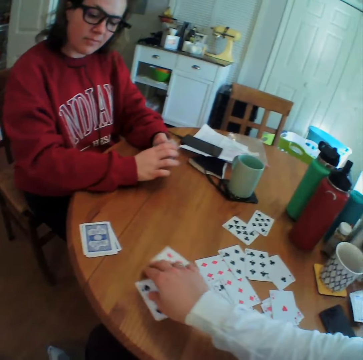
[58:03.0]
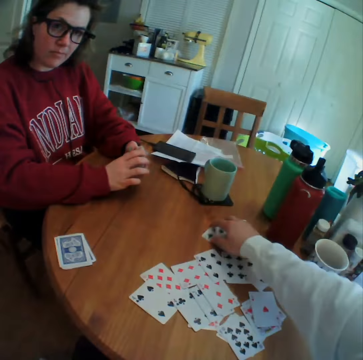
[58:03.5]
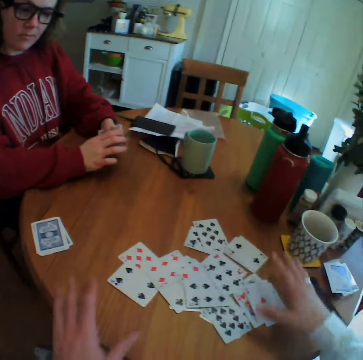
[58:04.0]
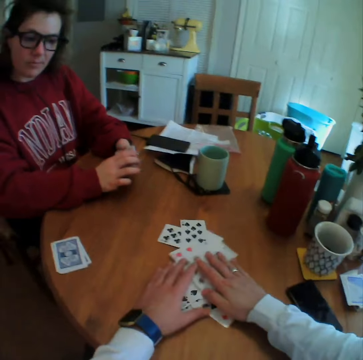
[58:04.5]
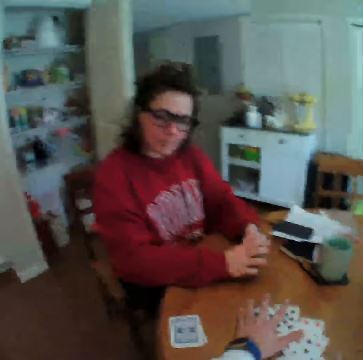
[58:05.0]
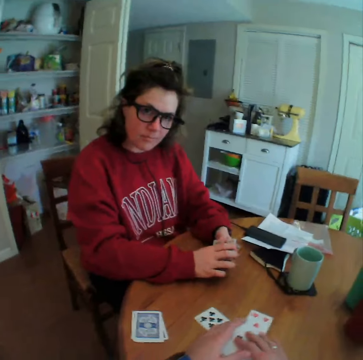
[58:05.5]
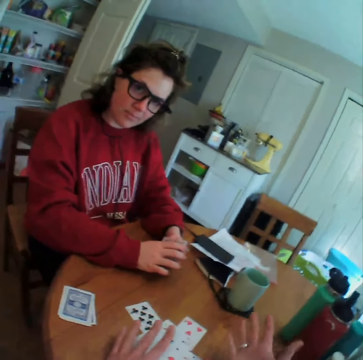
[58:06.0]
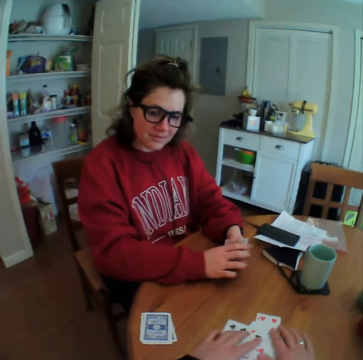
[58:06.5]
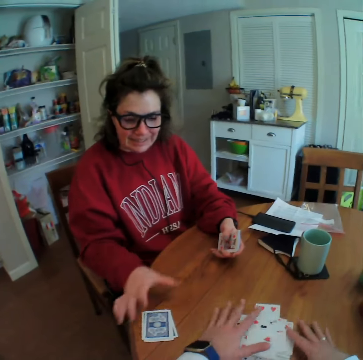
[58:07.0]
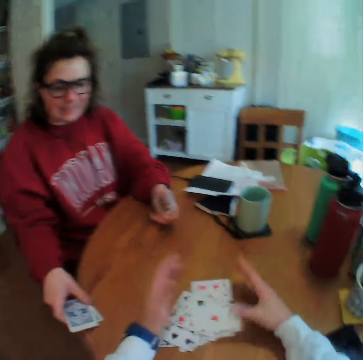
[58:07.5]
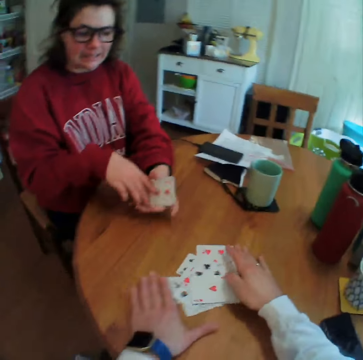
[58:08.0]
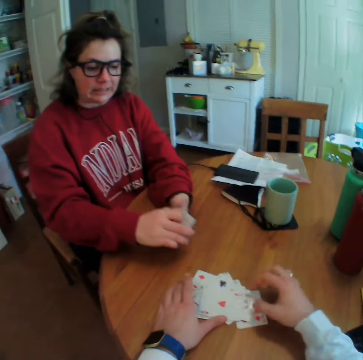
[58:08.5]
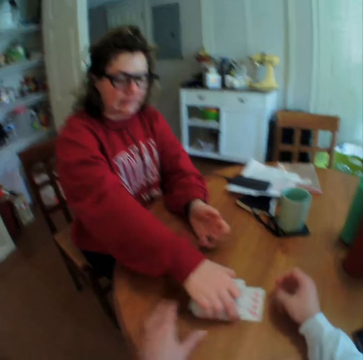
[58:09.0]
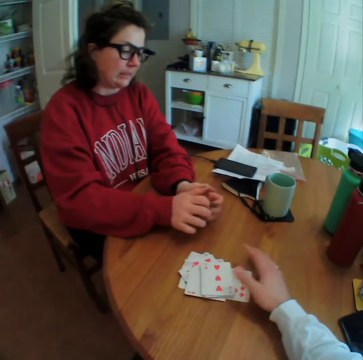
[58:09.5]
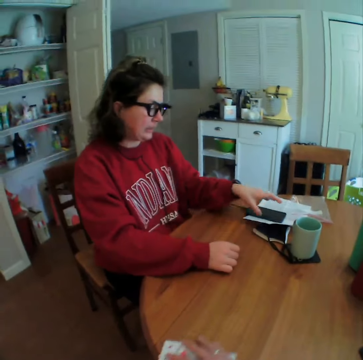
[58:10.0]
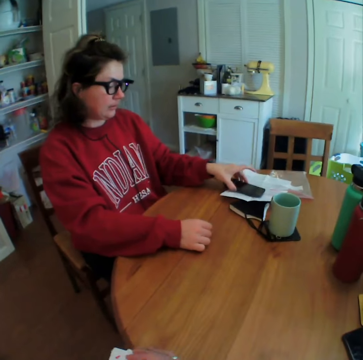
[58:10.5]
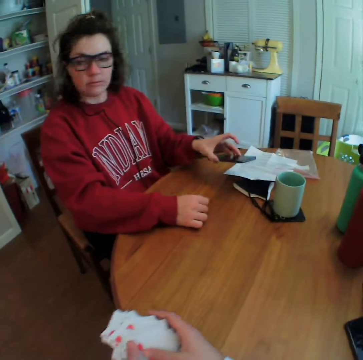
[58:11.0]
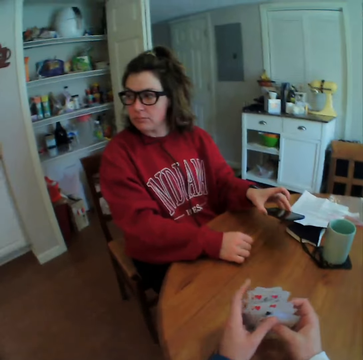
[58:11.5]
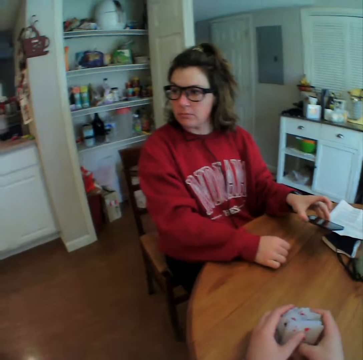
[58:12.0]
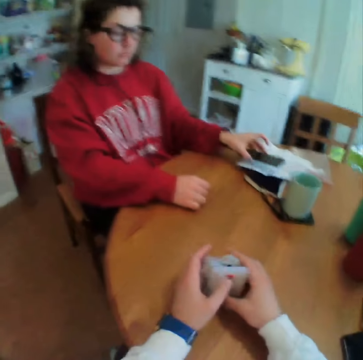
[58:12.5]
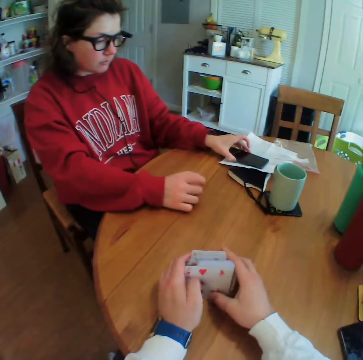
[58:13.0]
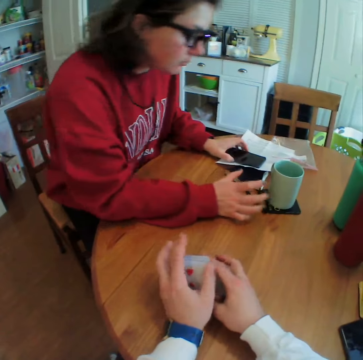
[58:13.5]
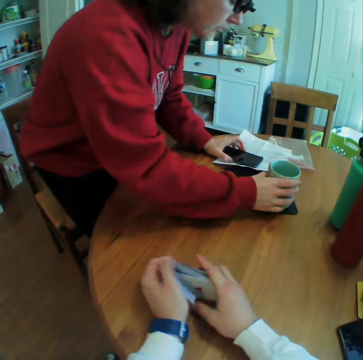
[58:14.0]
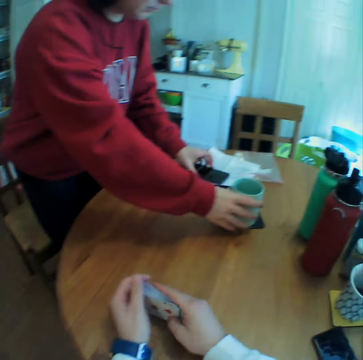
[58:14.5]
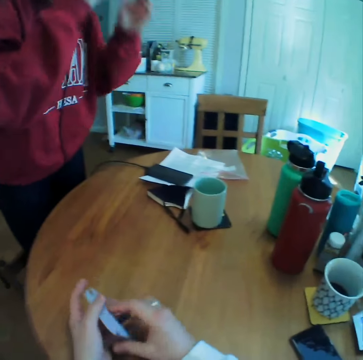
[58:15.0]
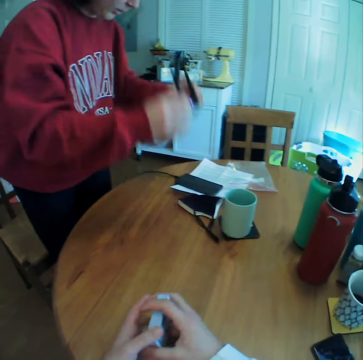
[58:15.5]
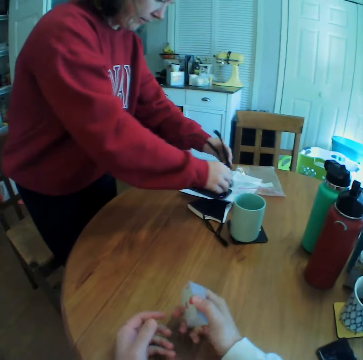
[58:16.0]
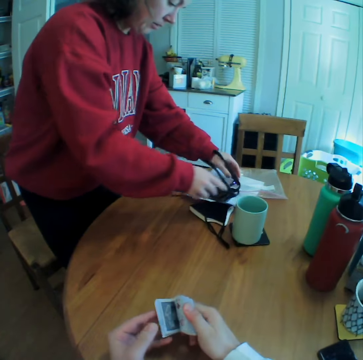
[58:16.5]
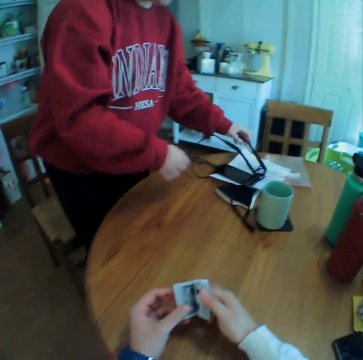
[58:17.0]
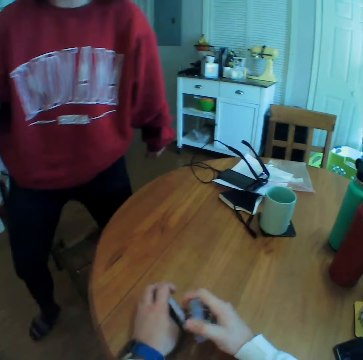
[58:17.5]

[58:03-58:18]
The camera wearer talks to the lady. The lady picks cards on the table. The camera wearer picks up the cards. The lady picks her phone, stands up, picks a mug, removes her glasses, and puts the spectacles on the table.

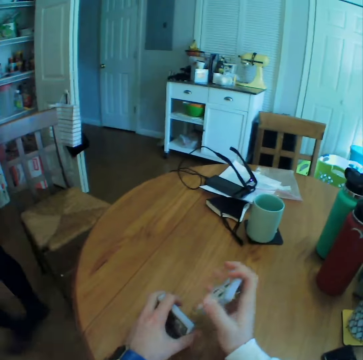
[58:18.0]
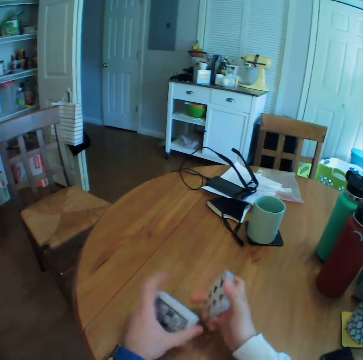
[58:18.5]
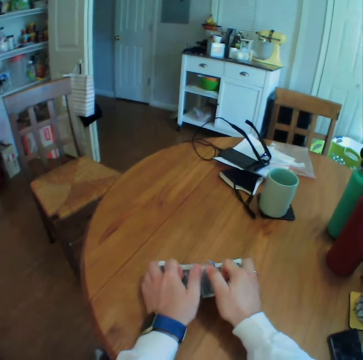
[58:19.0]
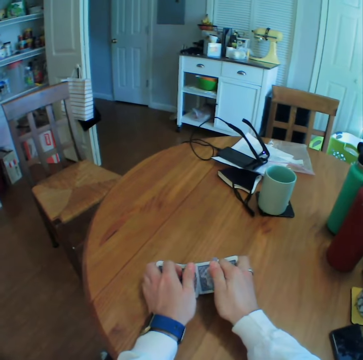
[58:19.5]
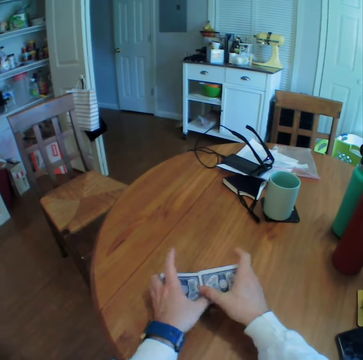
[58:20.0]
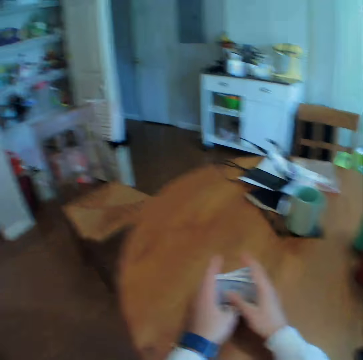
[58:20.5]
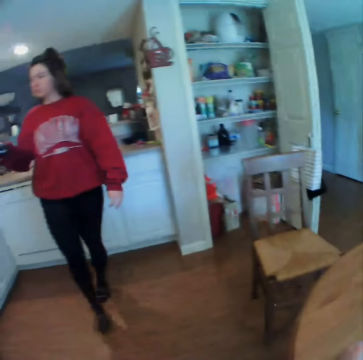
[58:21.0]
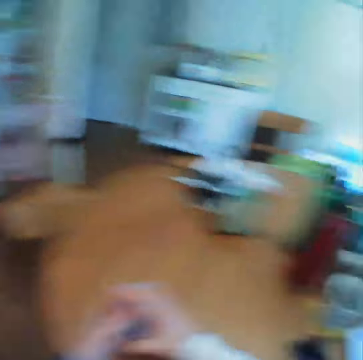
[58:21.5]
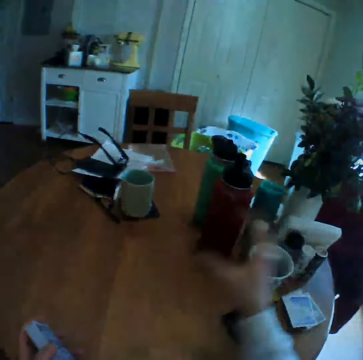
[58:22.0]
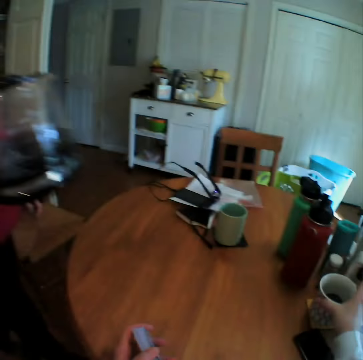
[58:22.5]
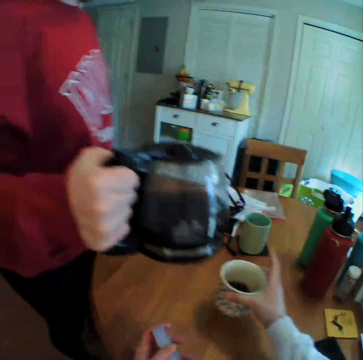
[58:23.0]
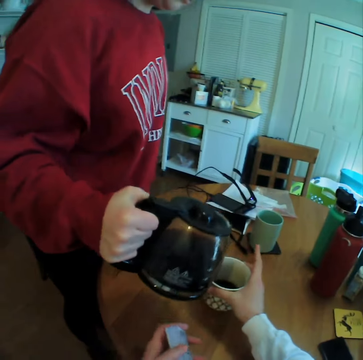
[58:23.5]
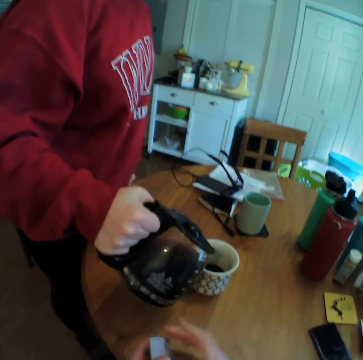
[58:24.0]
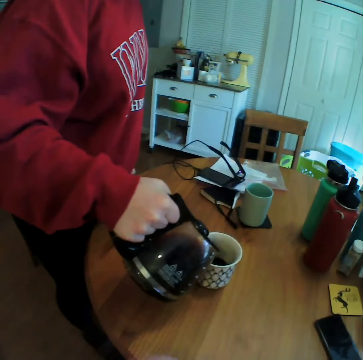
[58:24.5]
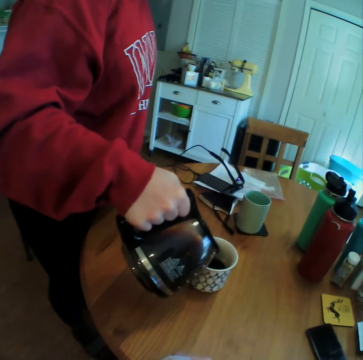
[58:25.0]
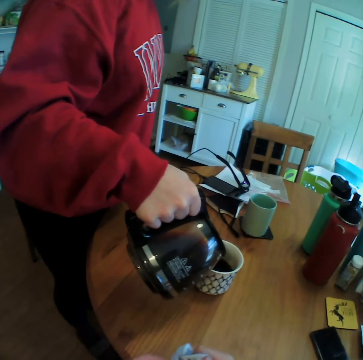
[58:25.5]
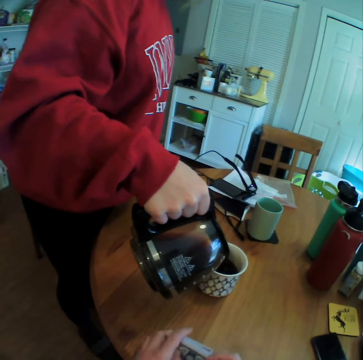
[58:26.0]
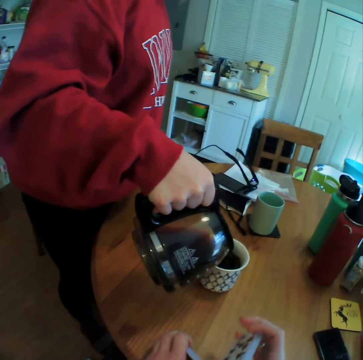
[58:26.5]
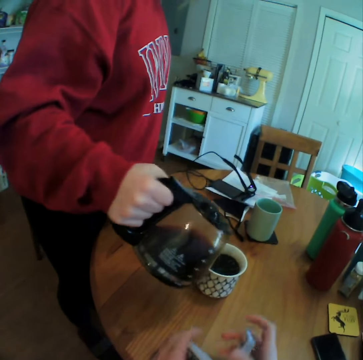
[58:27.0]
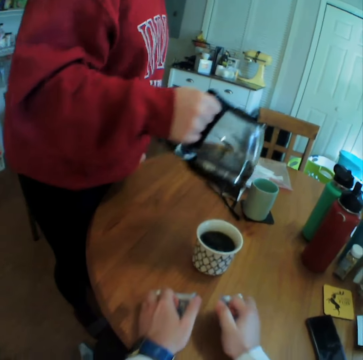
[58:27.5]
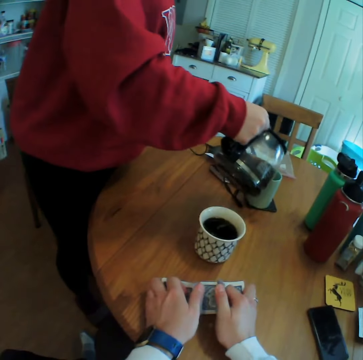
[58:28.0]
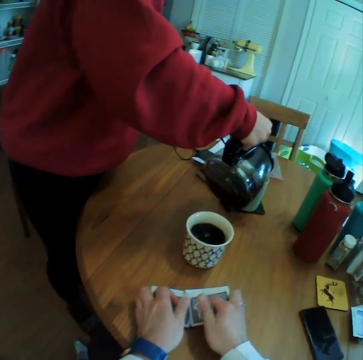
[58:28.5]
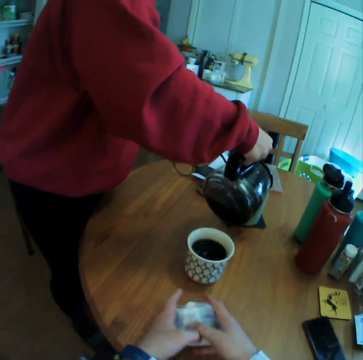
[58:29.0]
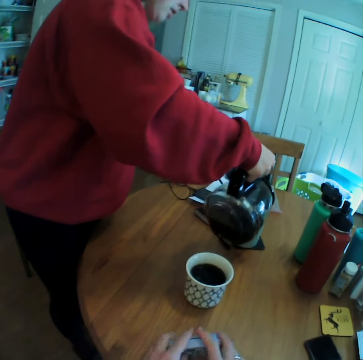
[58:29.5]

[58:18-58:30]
The lady leaves the table. The camera wearer shuffles the cards and picks up the coffee mug. The lady pours coffee in the mug.

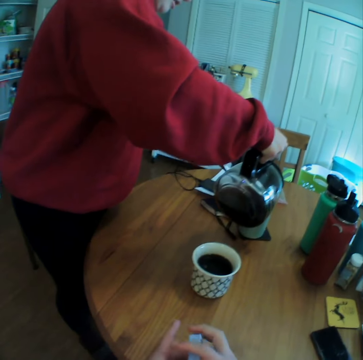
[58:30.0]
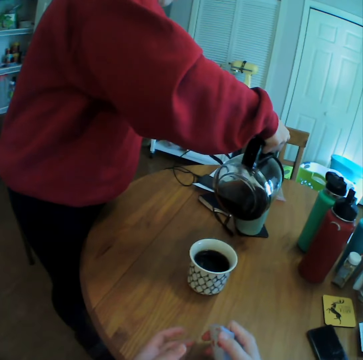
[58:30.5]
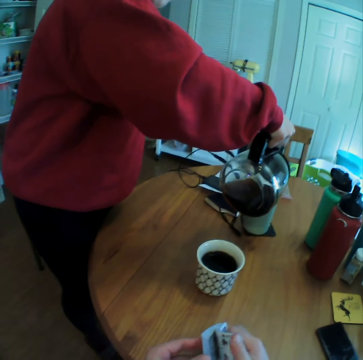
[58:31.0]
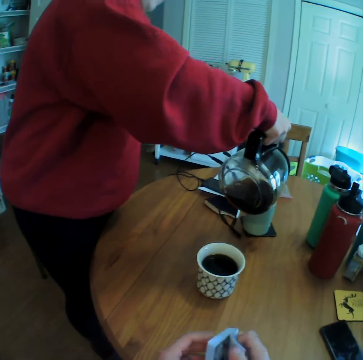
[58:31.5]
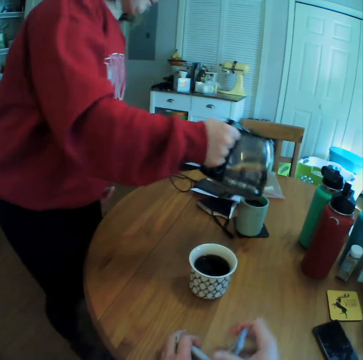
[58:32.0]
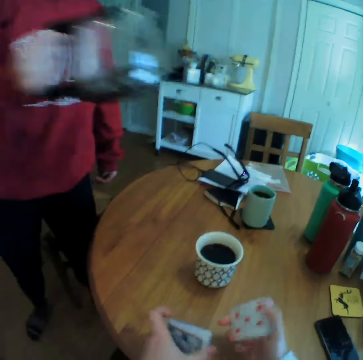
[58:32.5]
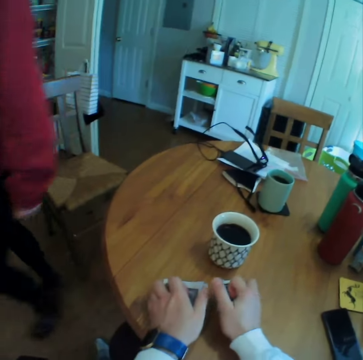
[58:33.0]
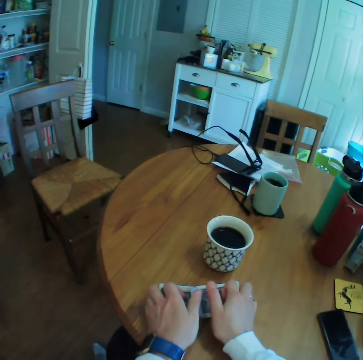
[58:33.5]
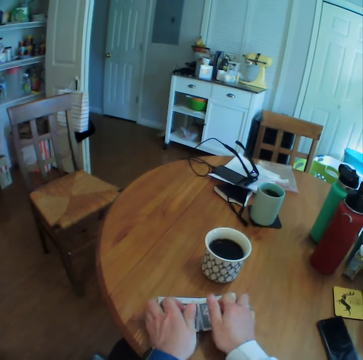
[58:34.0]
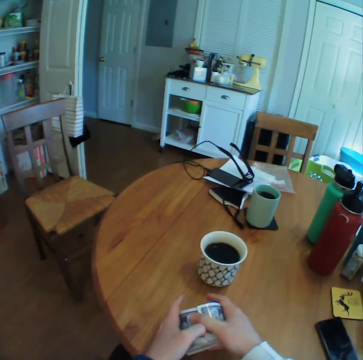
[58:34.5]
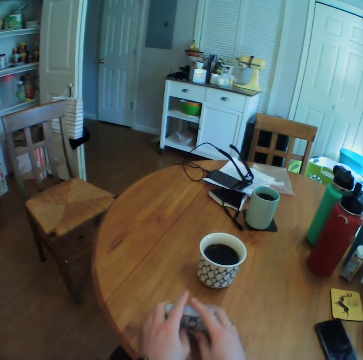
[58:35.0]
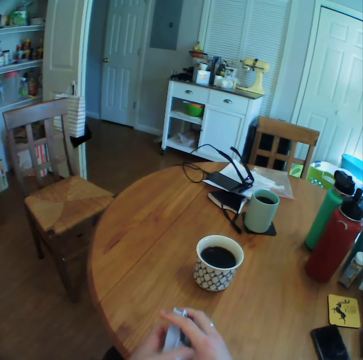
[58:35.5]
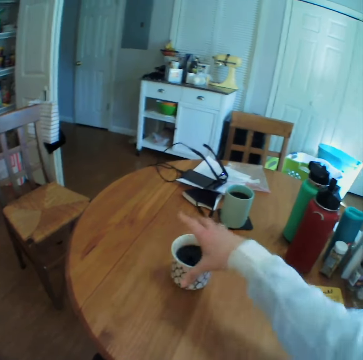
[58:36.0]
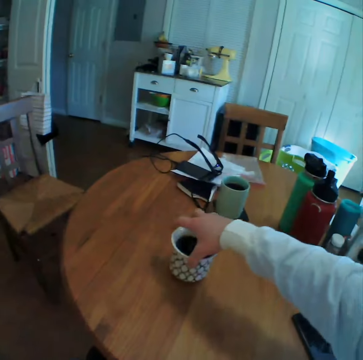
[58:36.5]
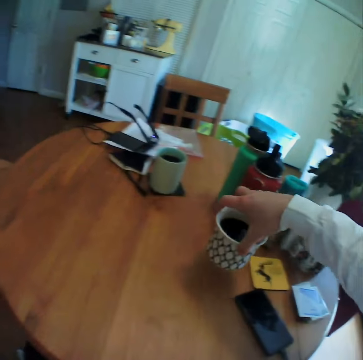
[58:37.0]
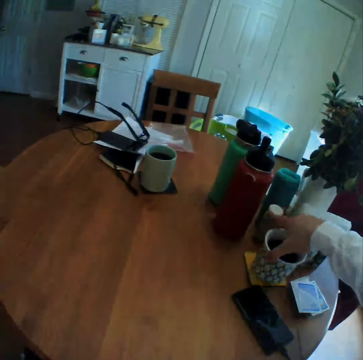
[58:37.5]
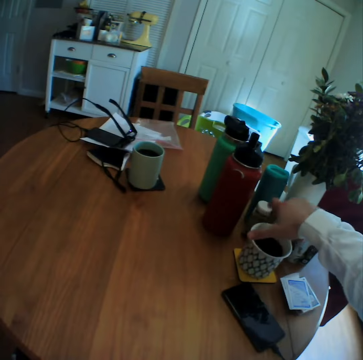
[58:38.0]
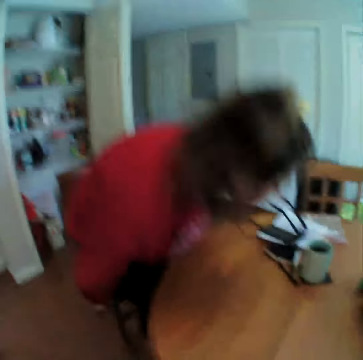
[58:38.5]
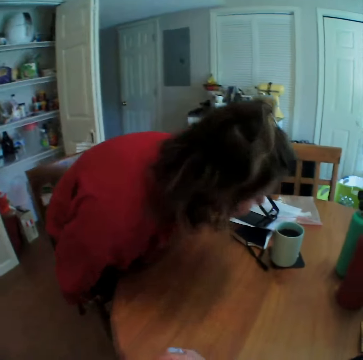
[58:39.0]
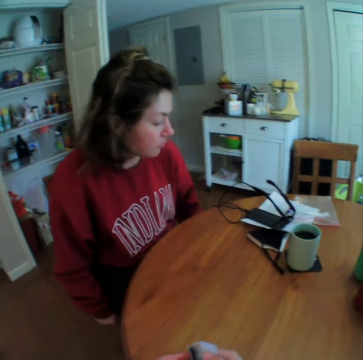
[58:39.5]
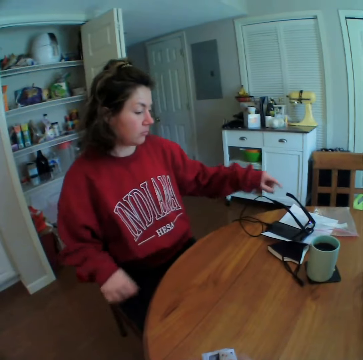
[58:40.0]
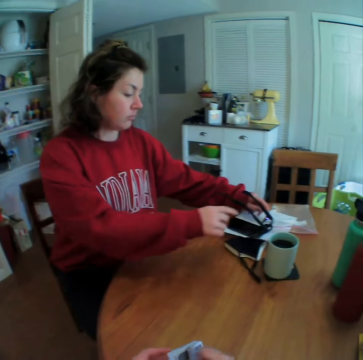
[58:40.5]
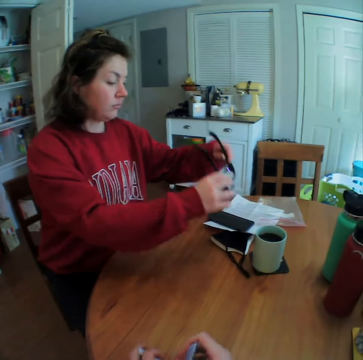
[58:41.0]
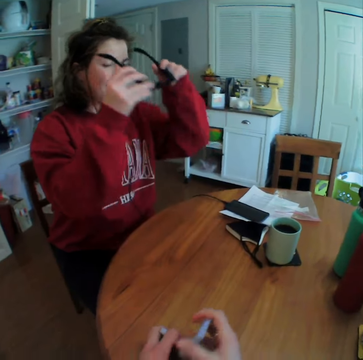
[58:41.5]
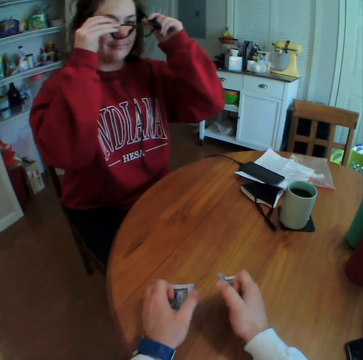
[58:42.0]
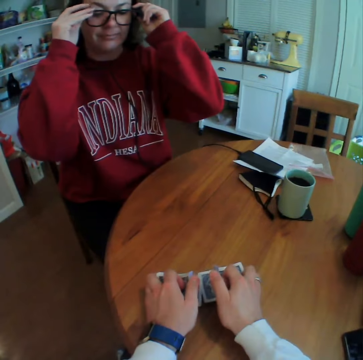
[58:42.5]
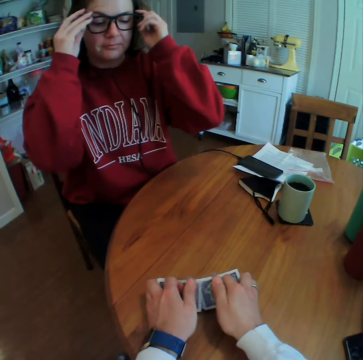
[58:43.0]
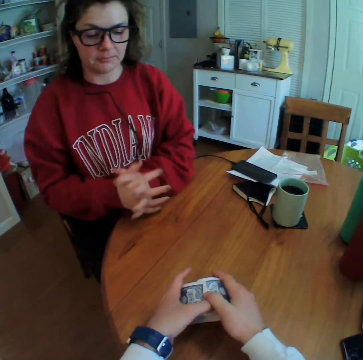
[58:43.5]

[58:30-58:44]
The lady takes the coffee jug away. The camera wearer reshuffles the cards, picks up the coffee mug, and puts the mug on a mat. The lady sits down, picks her glasses, and puts on her glasses. The camera wearer interacts with the lady.
